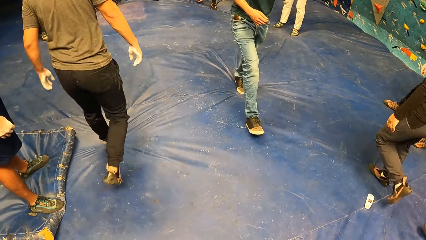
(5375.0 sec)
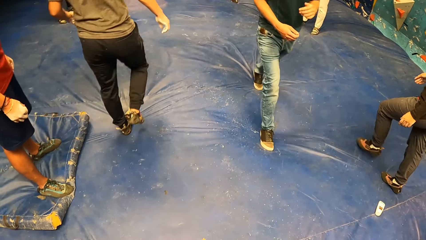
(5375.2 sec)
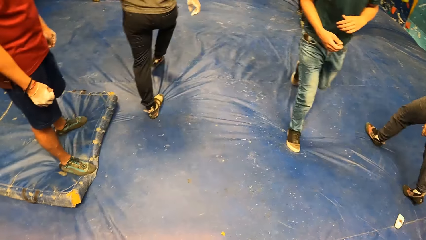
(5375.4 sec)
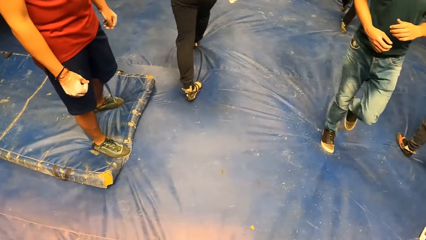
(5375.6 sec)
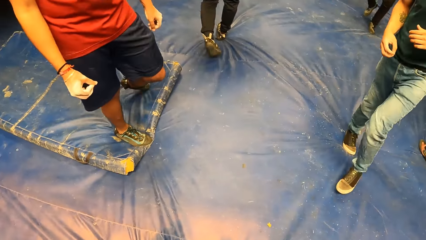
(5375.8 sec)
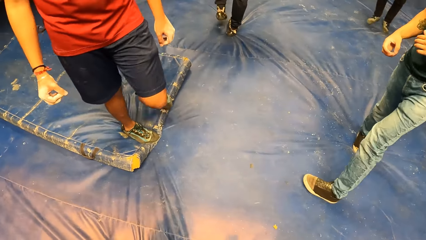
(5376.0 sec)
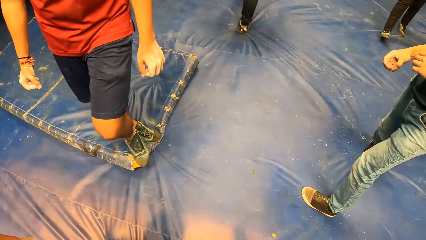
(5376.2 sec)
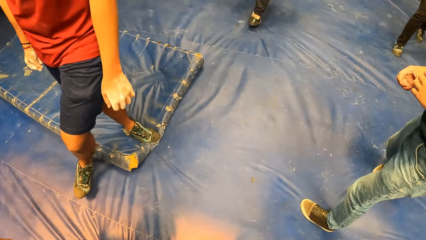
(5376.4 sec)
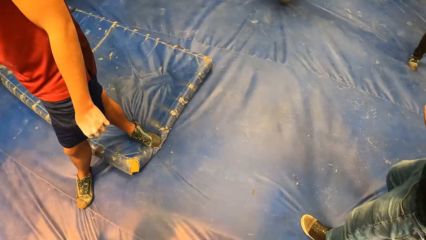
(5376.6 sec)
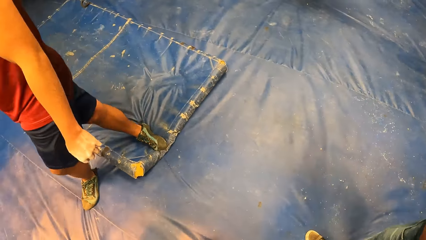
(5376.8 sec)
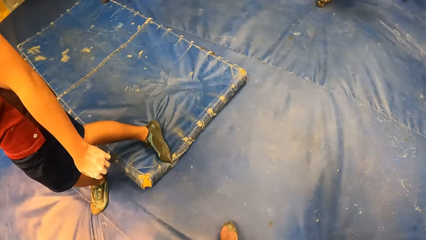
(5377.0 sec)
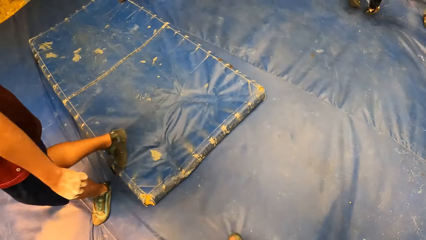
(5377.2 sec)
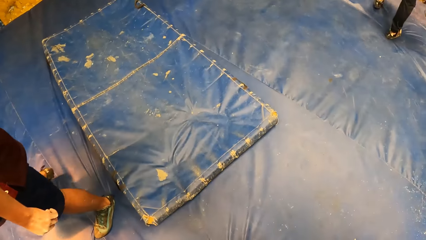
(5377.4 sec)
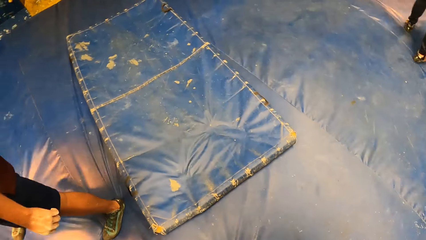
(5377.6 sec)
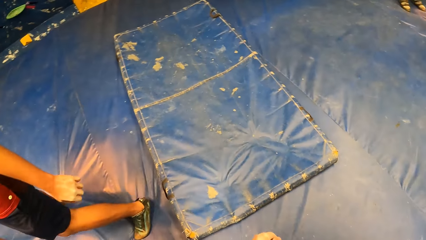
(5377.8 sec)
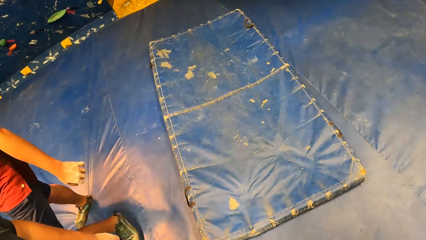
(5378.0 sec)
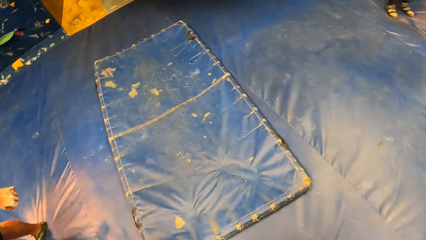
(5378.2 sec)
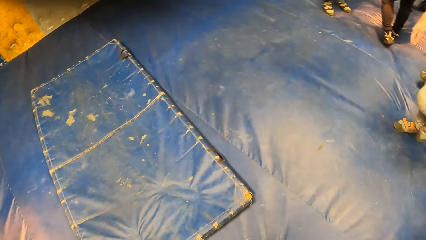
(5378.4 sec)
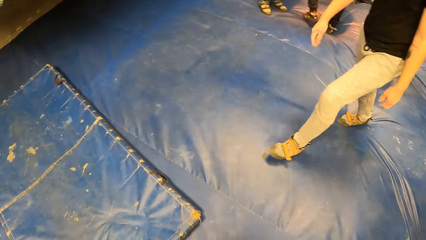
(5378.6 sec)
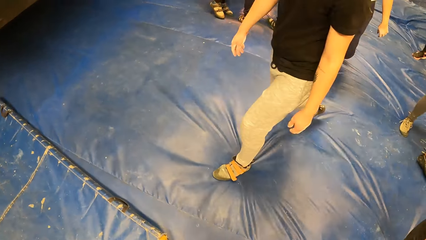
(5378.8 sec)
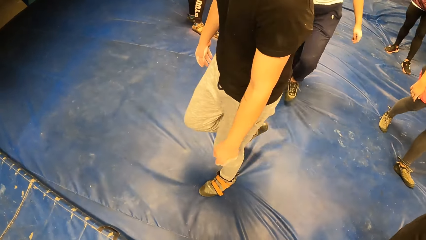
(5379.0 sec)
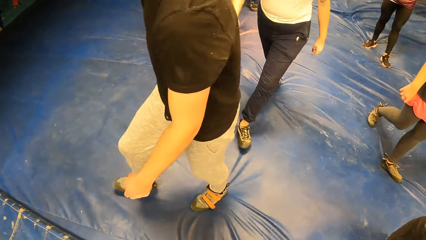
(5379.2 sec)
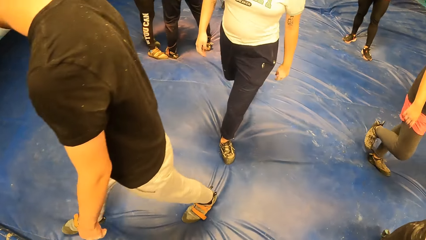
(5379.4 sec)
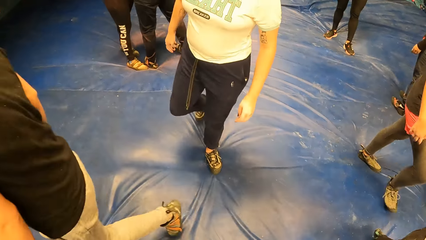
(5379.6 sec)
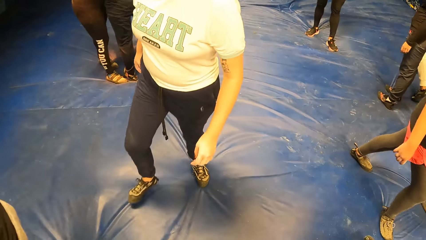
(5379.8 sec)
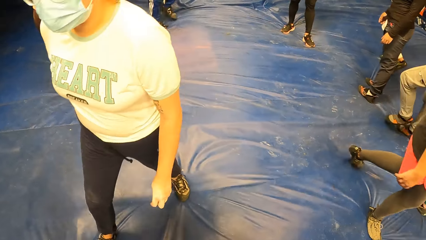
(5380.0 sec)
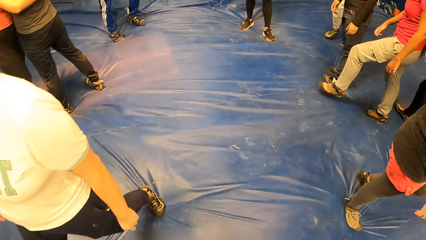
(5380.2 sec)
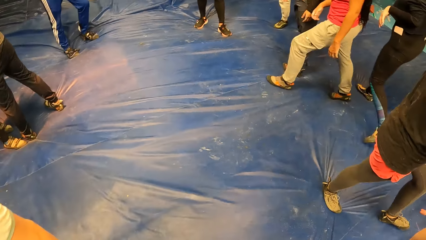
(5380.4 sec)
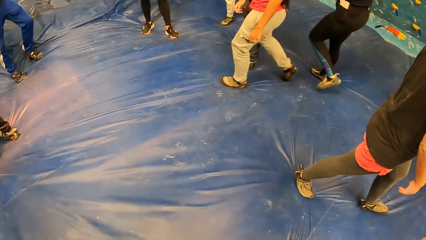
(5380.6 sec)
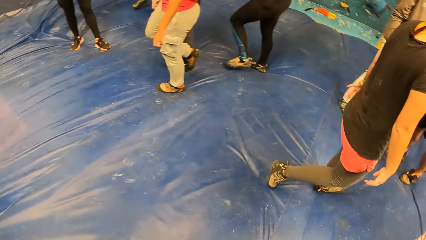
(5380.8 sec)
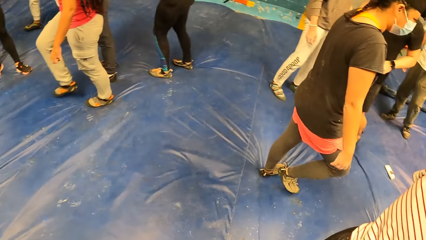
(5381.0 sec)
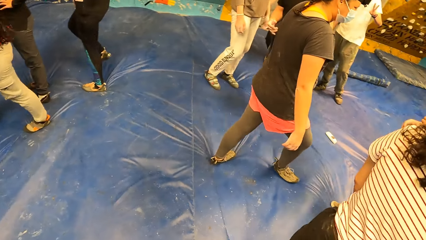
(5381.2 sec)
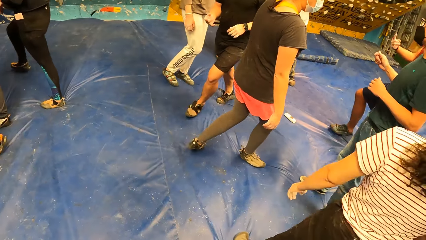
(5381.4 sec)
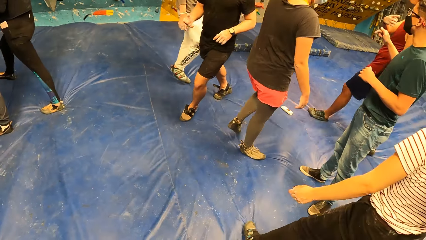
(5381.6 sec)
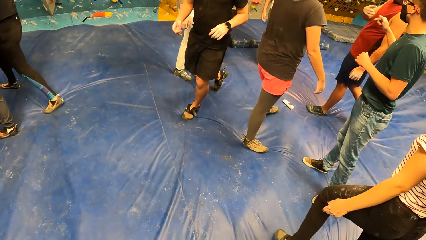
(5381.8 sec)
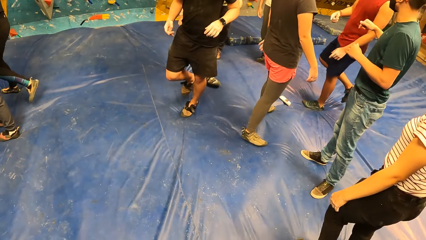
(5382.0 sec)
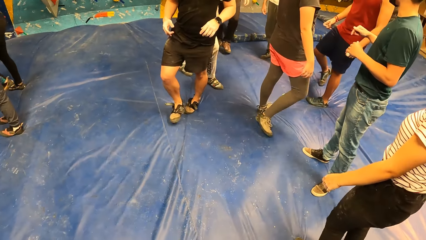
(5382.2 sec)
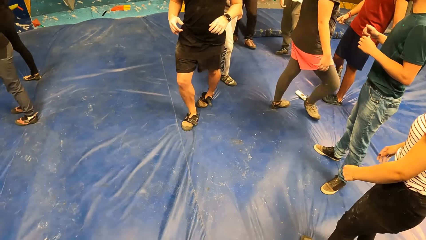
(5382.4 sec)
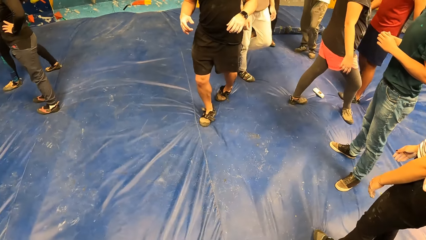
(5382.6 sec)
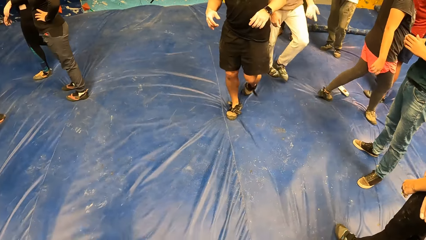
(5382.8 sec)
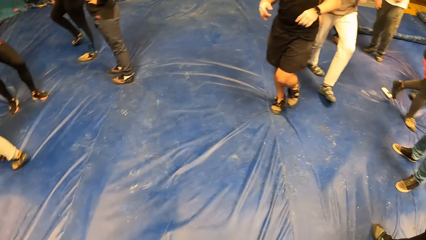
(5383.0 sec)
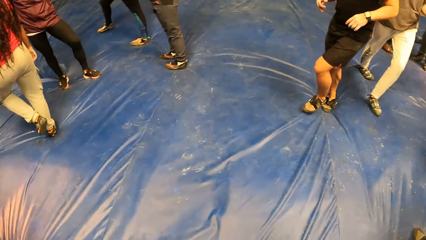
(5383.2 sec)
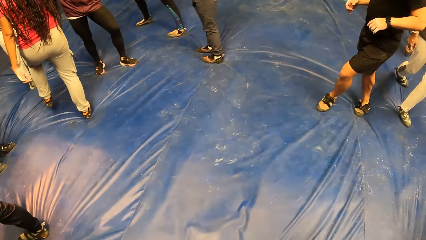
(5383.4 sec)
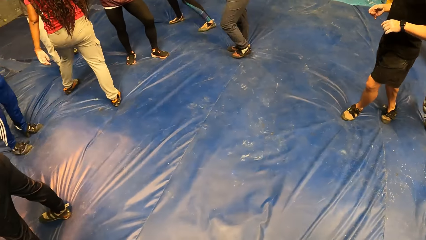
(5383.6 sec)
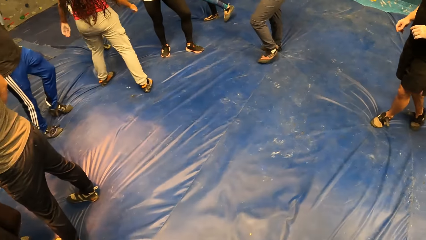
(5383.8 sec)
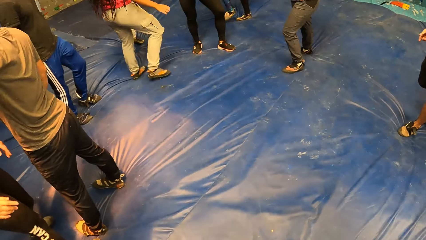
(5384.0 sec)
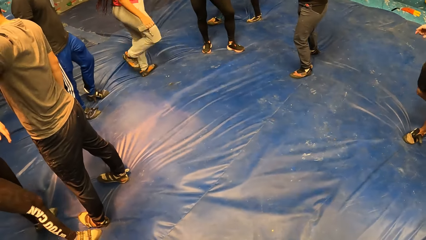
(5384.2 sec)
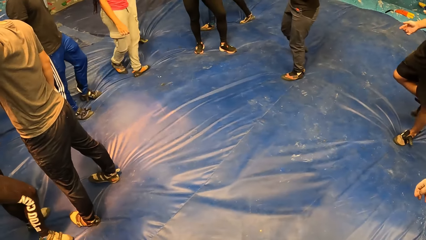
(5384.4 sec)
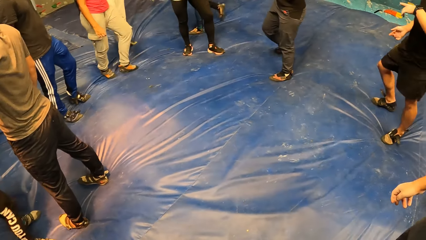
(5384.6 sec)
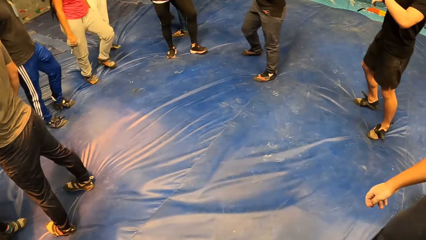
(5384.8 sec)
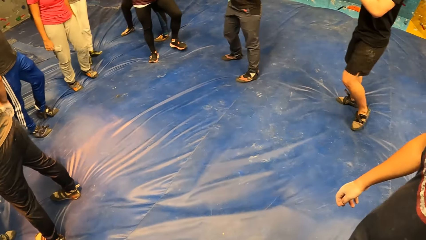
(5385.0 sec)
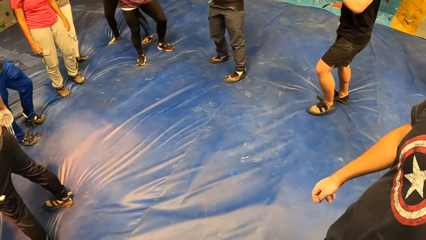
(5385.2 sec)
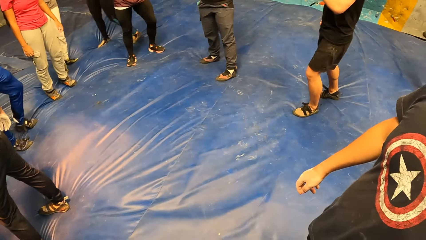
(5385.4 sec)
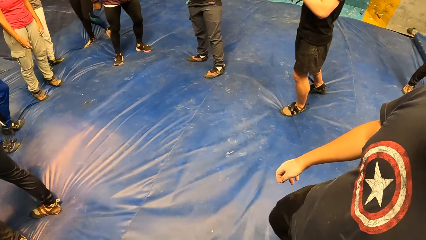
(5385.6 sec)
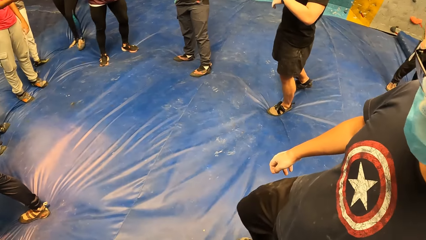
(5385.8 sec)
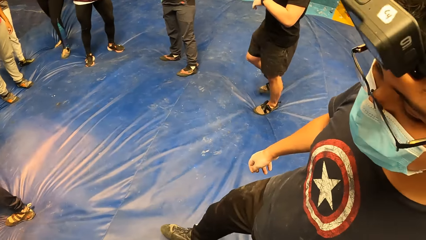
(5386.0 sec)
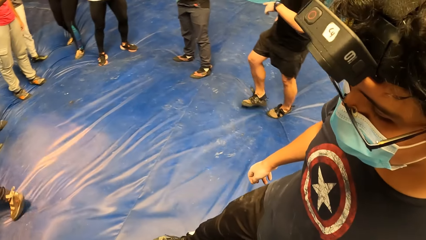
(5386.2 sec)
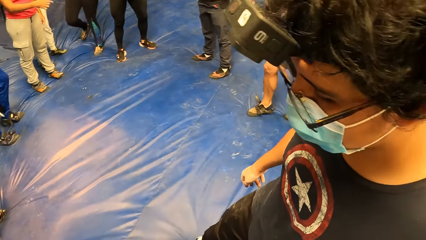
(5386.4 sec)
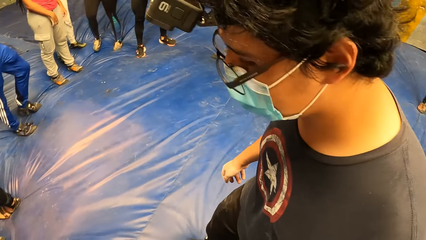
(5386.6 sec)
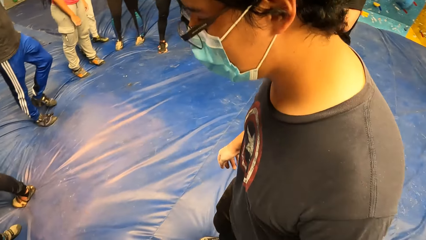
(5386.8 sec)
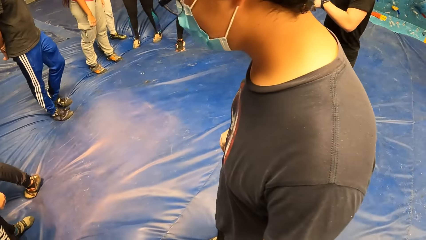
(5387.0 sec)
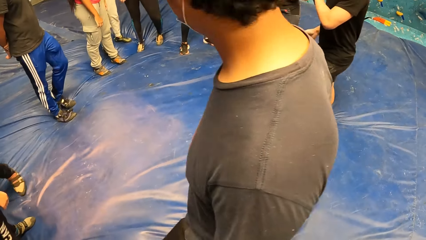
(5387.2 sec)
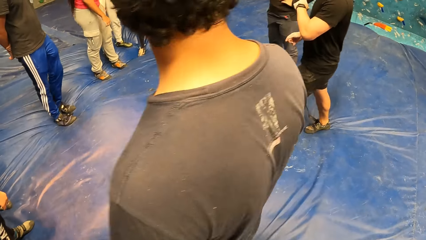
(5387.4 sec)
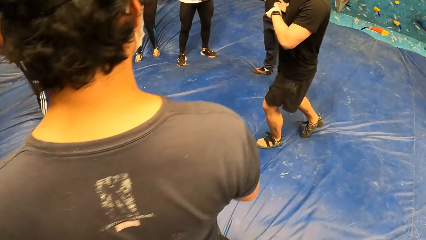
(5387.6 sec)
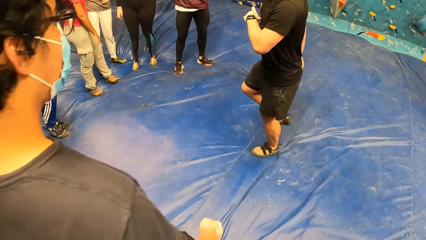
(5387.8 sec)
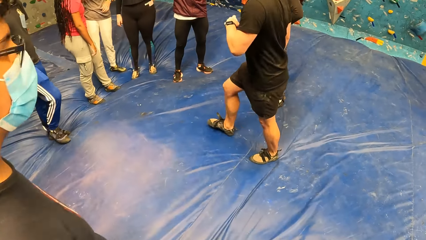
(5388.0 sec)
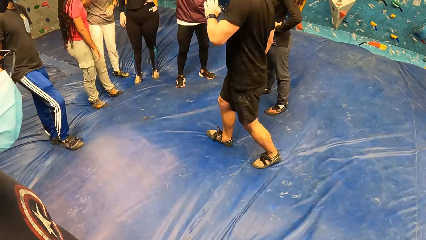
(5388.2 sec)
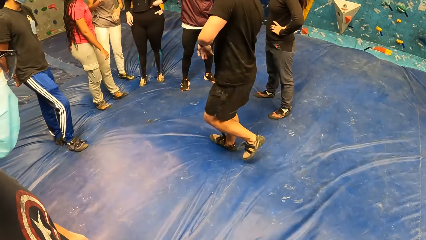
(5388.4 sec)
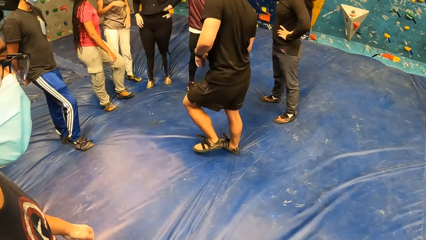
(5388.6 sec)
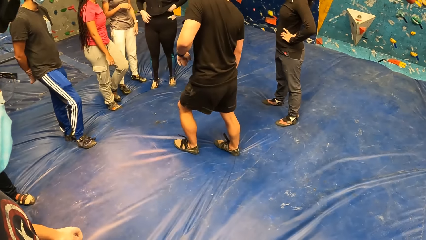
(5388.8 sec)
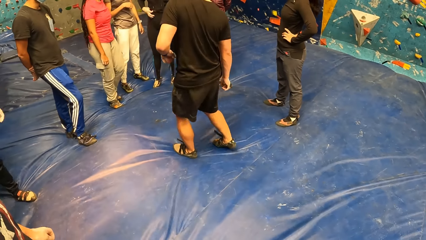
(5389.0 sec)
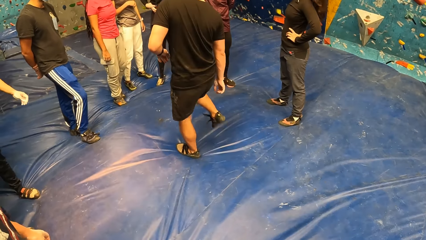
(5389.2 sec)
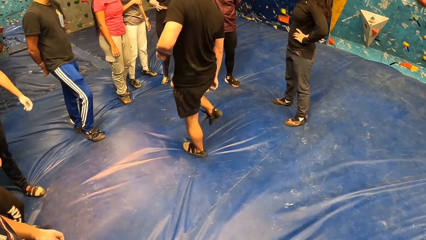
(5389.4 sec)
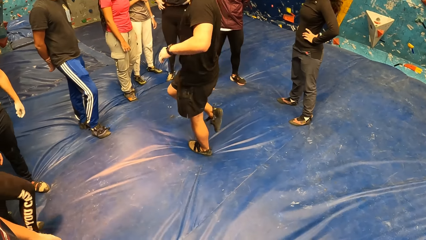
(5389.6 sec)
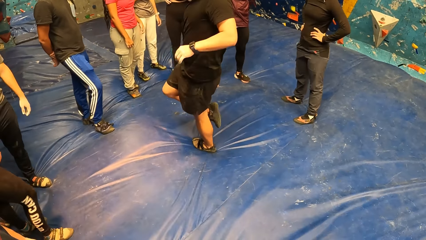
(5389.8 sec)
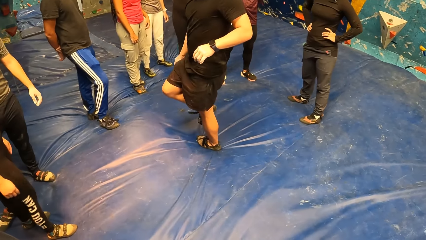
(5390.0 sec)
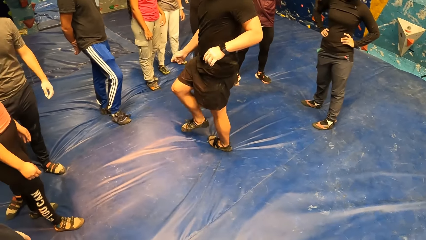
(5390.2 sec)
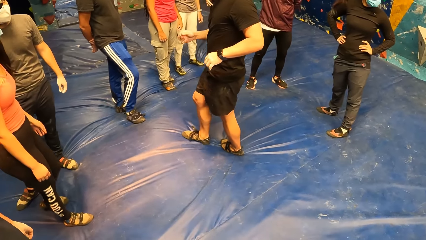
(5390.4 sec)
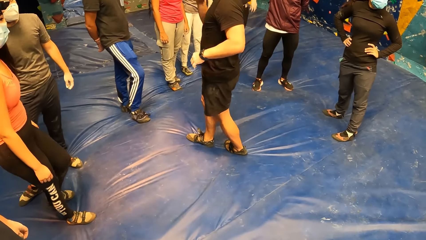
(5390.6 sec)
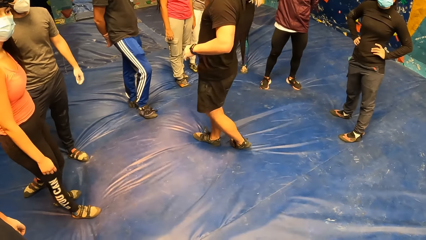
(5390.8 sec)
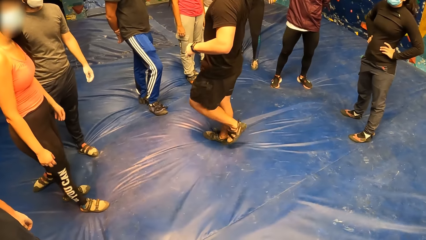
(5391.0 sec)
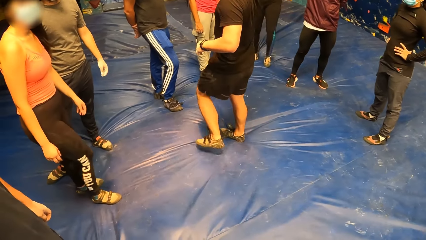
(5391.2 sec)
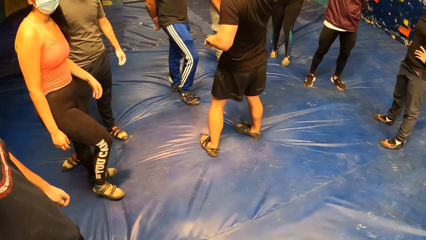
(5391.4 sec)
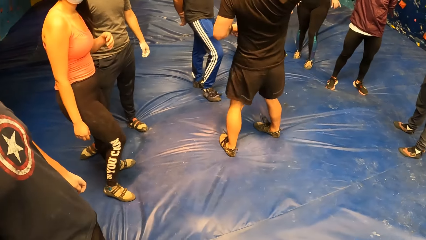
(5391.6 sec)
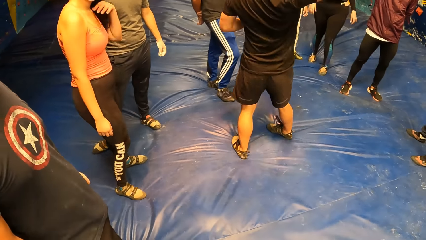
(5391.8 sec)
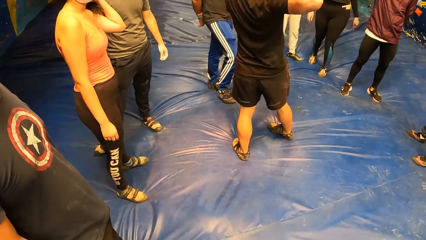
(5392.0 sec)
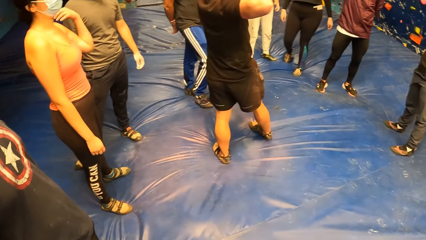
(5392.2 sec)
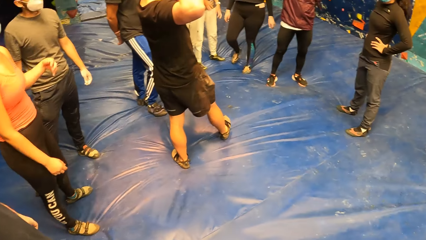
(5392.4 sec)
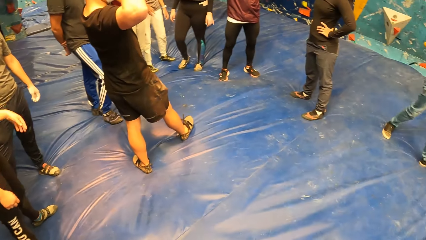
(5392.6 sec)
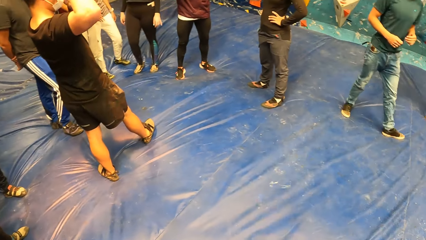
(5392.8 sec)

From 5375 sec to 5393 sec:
A man moves around. Another man moves around. A third man turns around. Another man moves around. Another man moves around. A woman moves around. Another woman moves around. Another man talks to the third man. Another man moves around the room. Another man moves around. The camera wearer does something. The last man touches his right leg and moves his hand. Another woman adjusts her mask.
